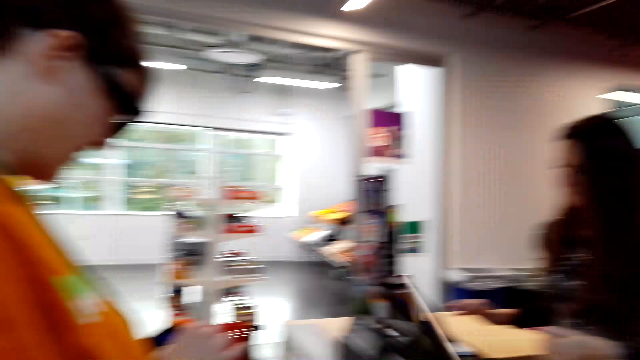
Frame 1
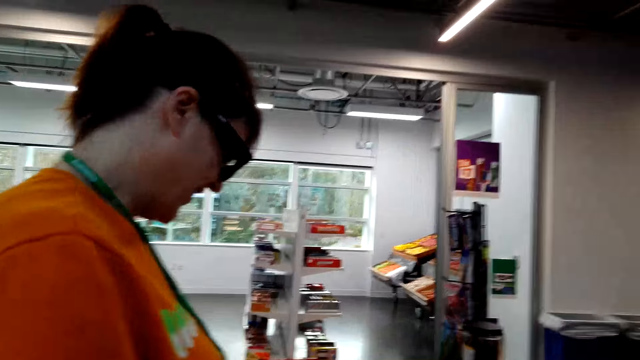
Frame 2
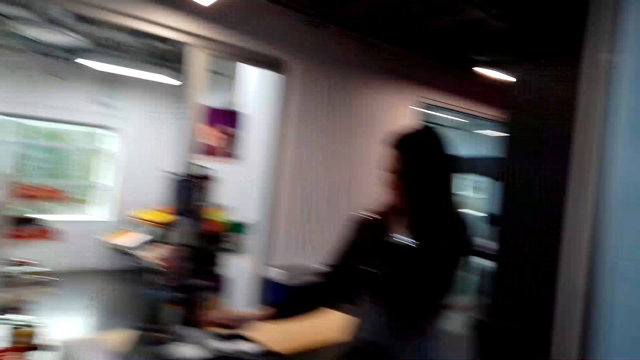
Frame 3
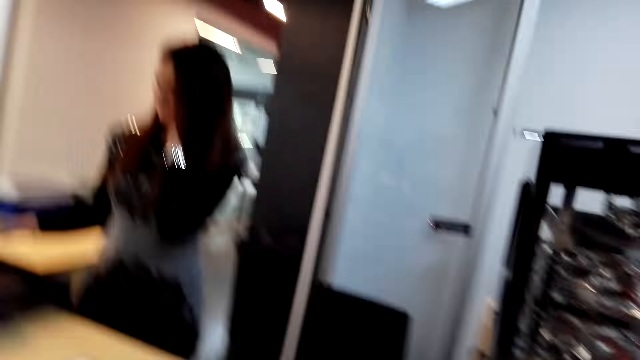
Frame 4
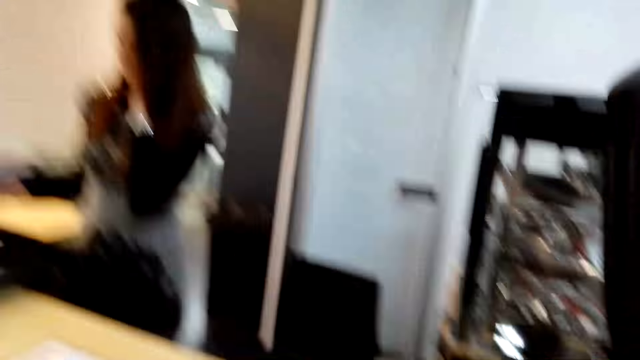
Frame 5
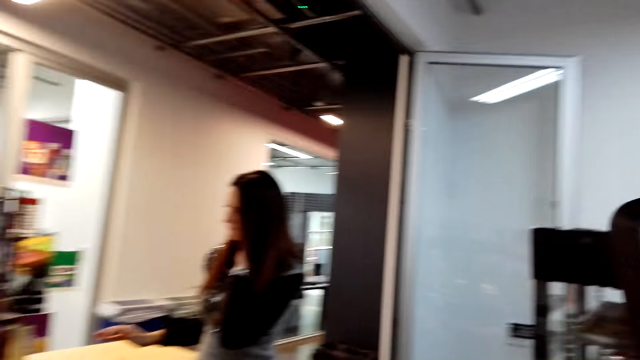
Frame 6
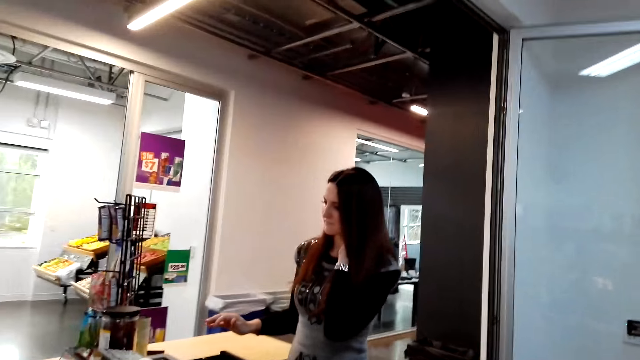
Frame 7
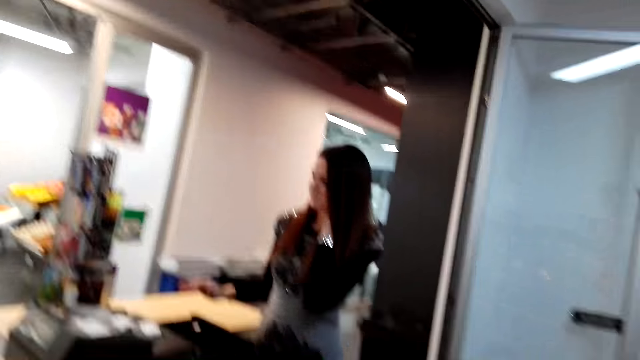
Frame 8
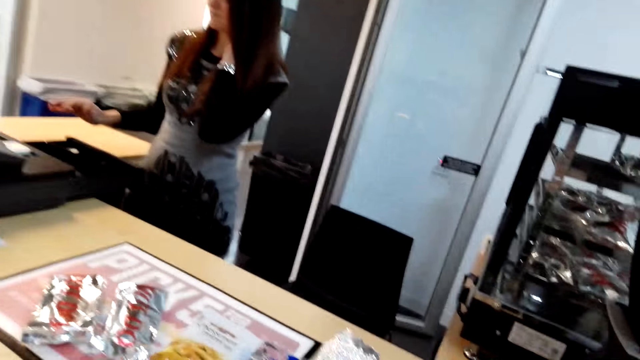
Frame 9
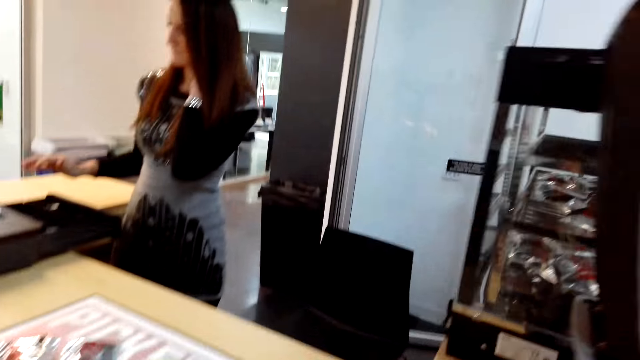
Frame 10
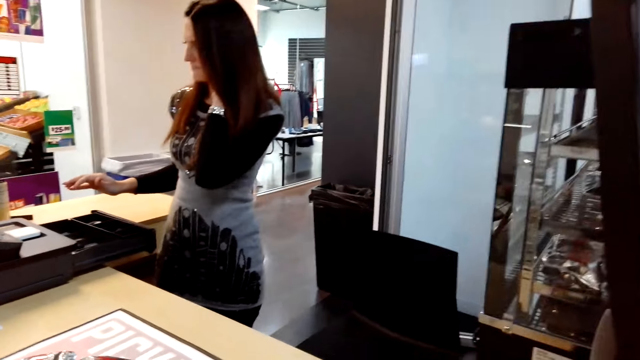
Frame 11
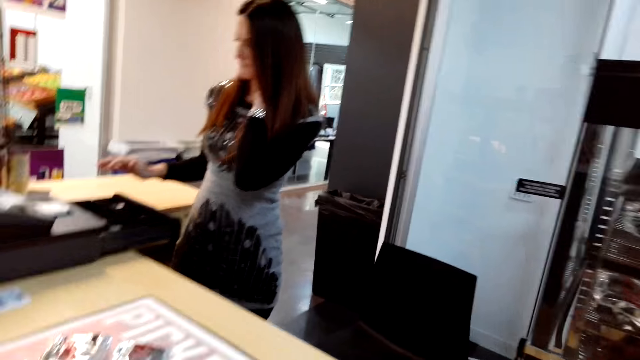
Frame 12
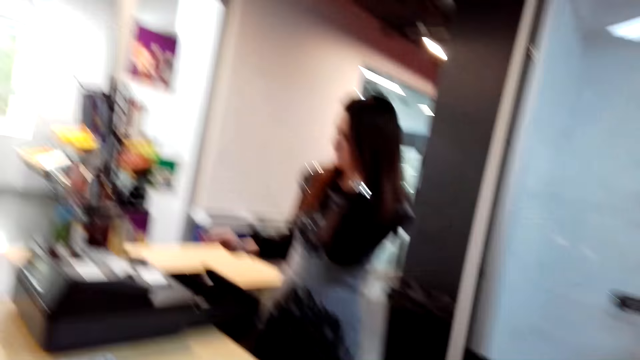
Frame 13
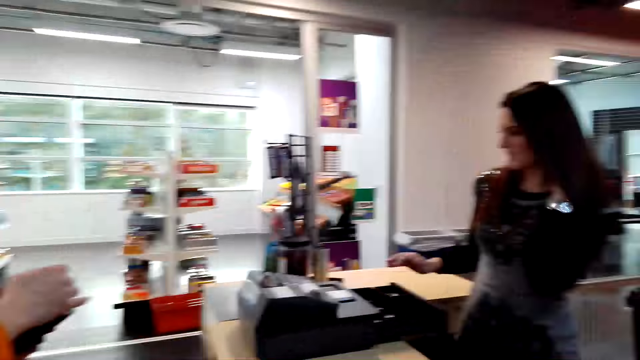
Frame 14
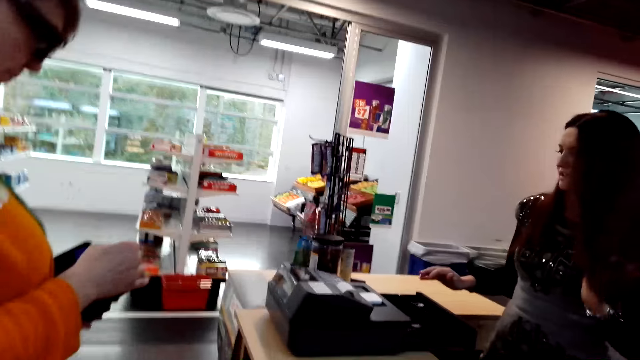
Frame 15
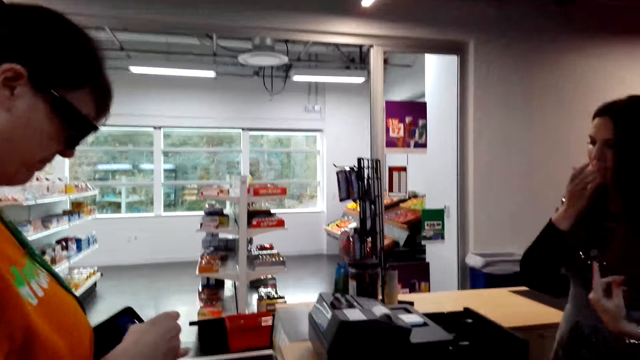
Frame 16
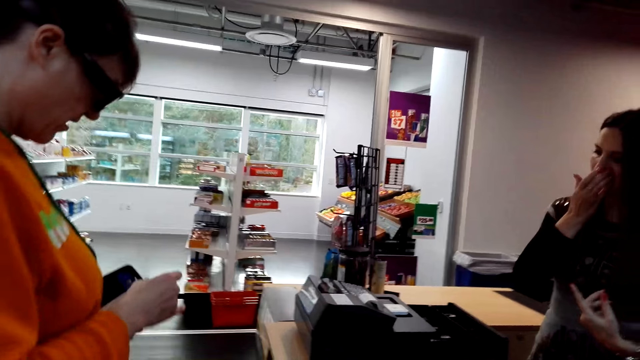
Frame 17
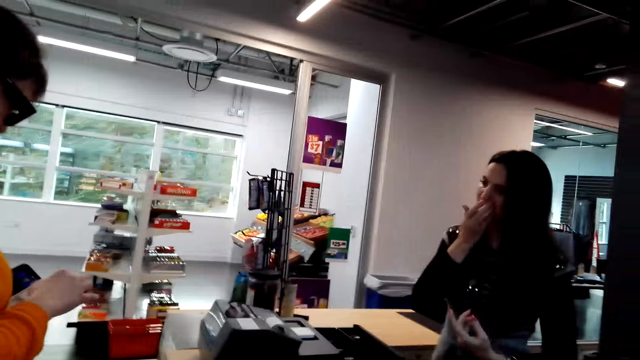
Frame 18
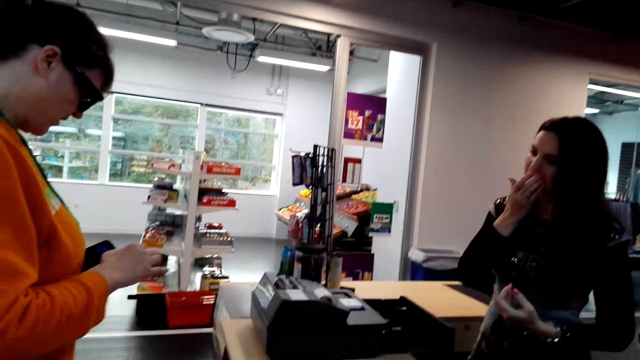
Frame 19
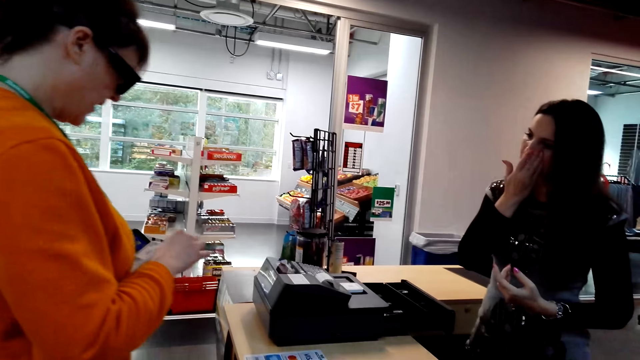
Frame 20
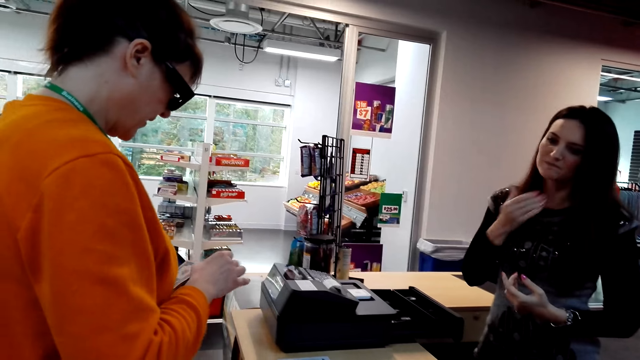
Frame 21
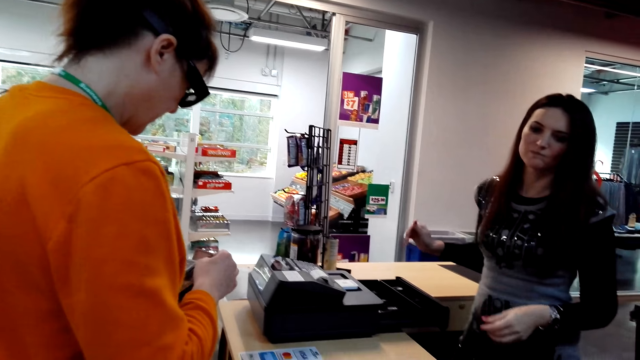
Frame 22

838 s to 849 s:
The other woman looks at the calculator. The first woman looks at her phone.

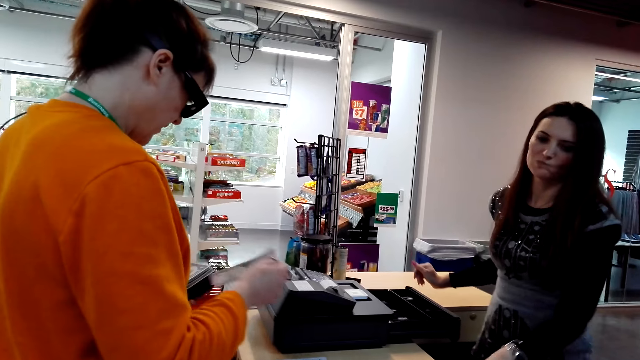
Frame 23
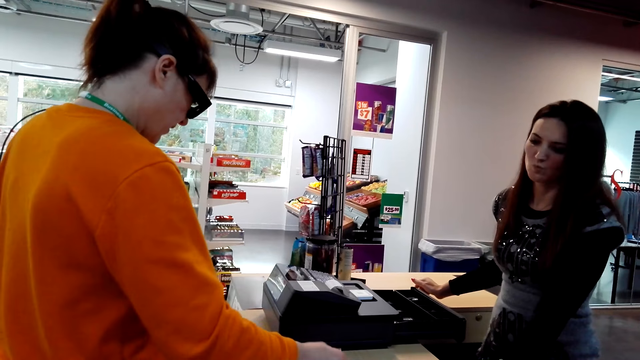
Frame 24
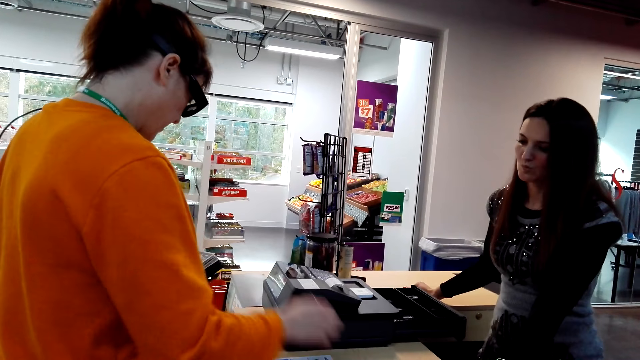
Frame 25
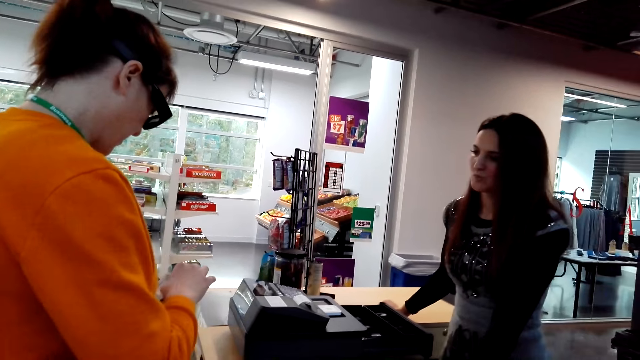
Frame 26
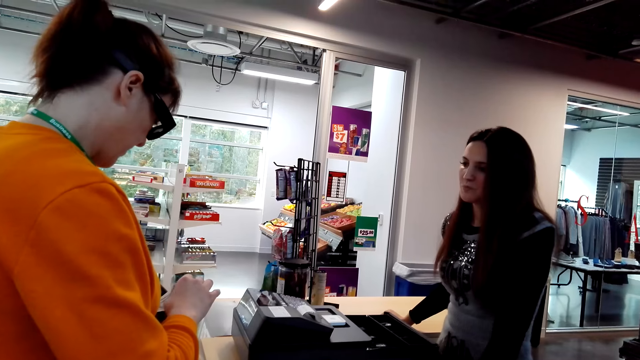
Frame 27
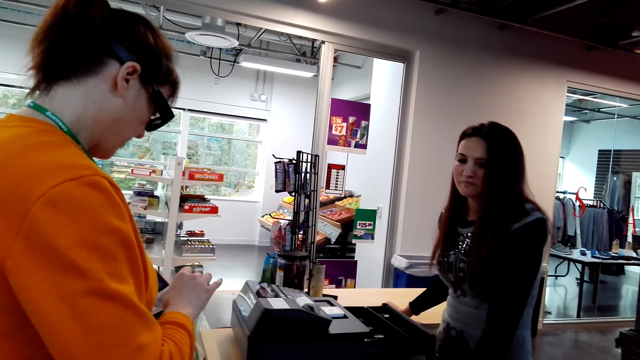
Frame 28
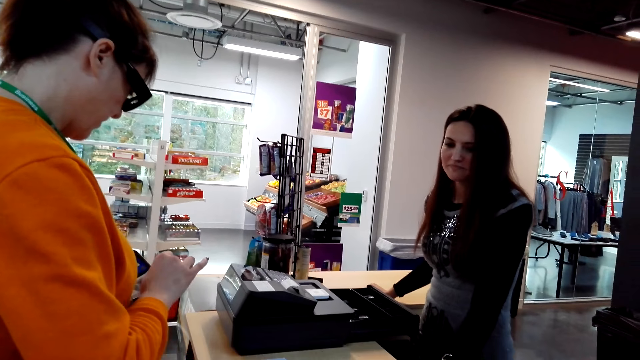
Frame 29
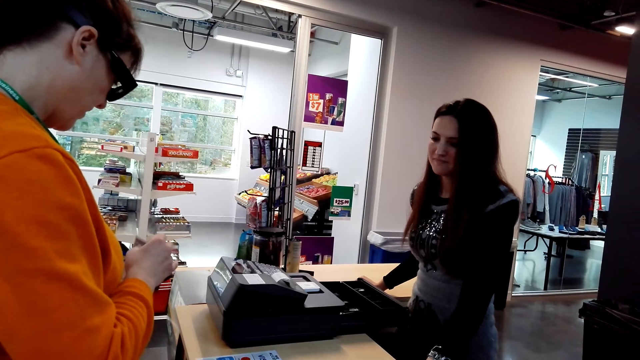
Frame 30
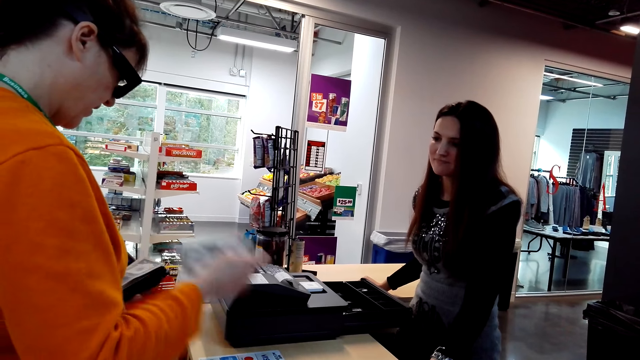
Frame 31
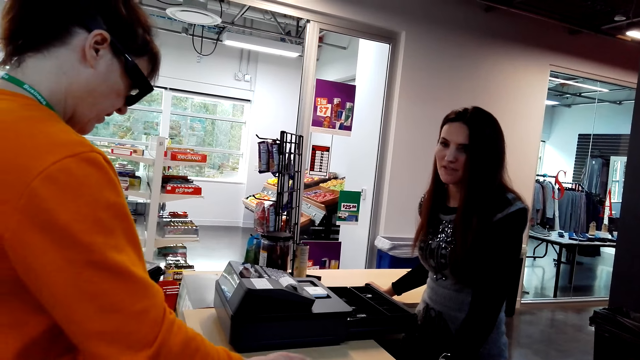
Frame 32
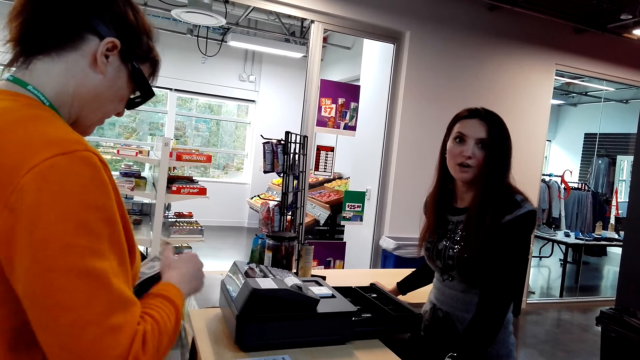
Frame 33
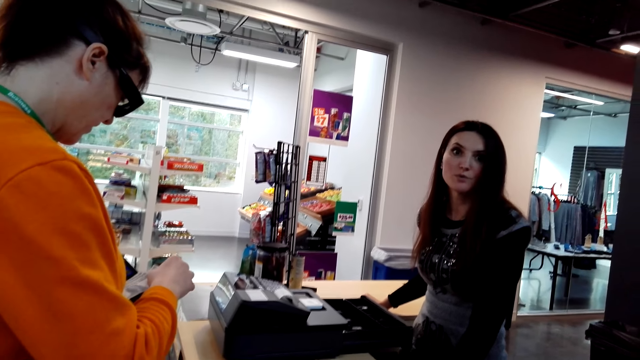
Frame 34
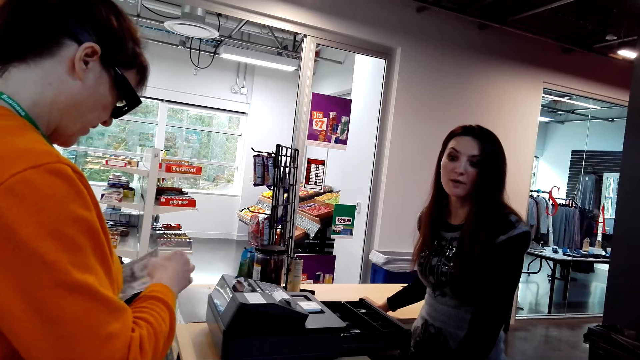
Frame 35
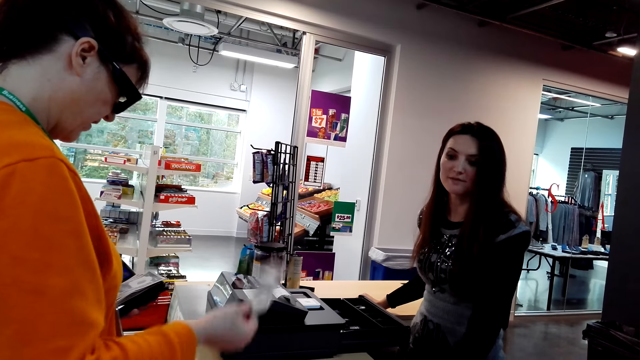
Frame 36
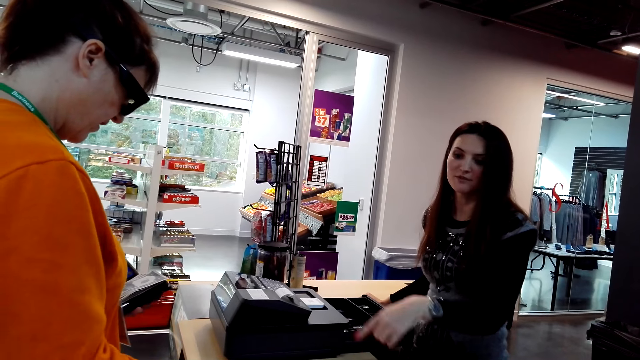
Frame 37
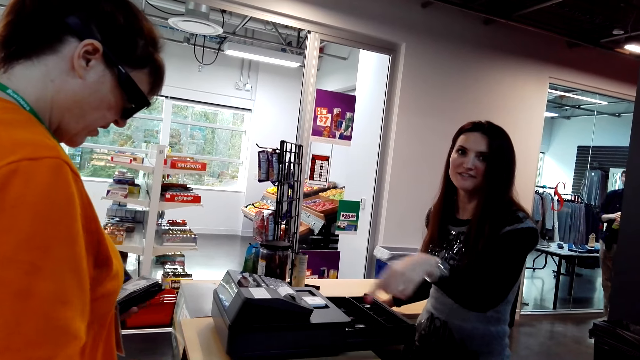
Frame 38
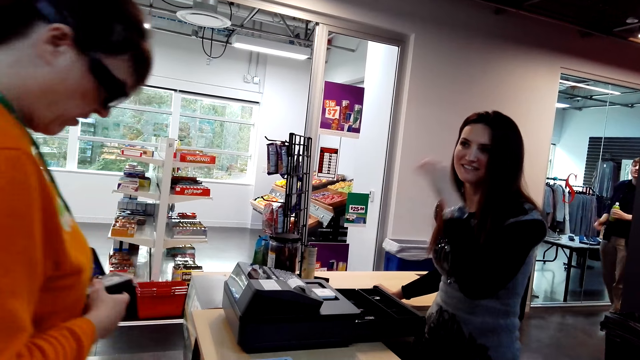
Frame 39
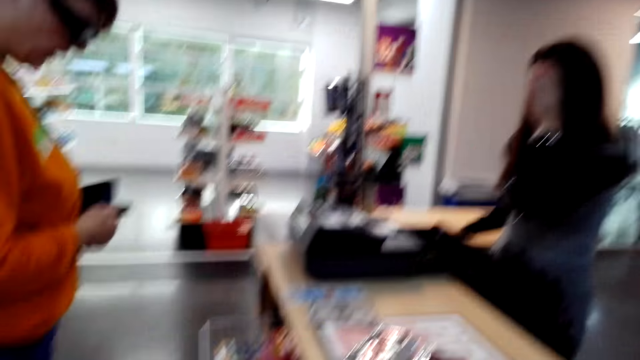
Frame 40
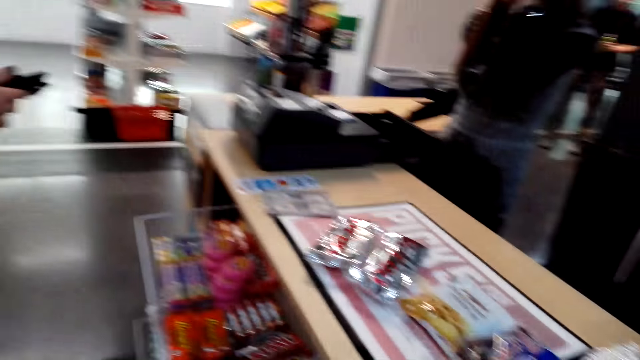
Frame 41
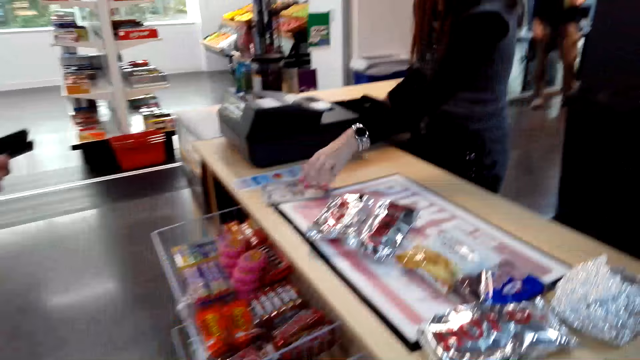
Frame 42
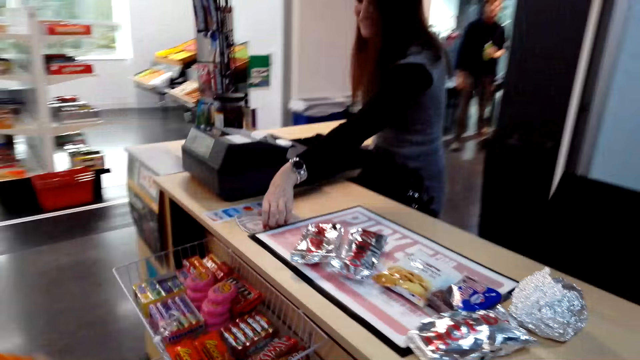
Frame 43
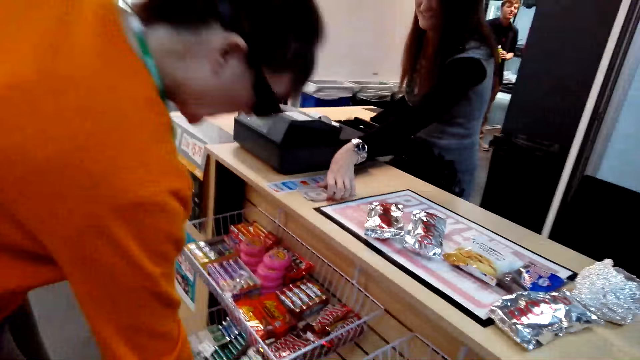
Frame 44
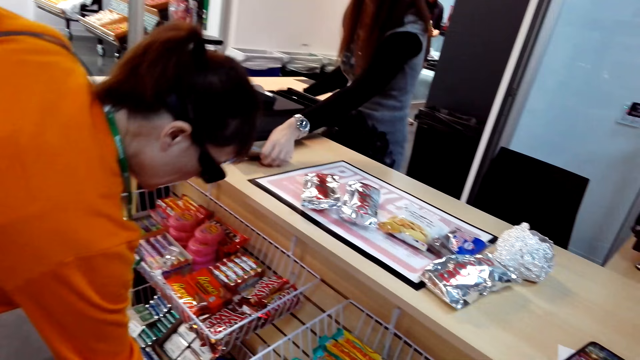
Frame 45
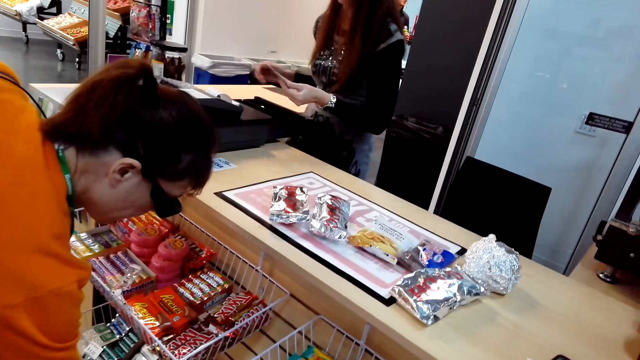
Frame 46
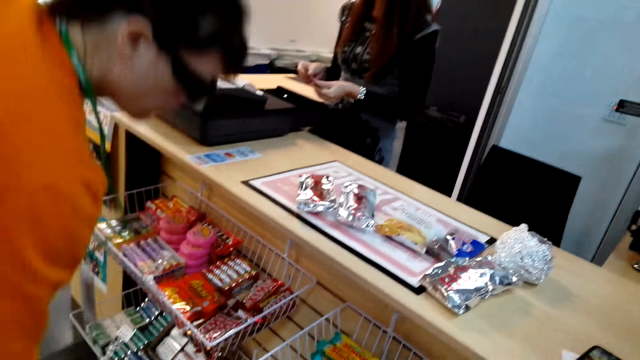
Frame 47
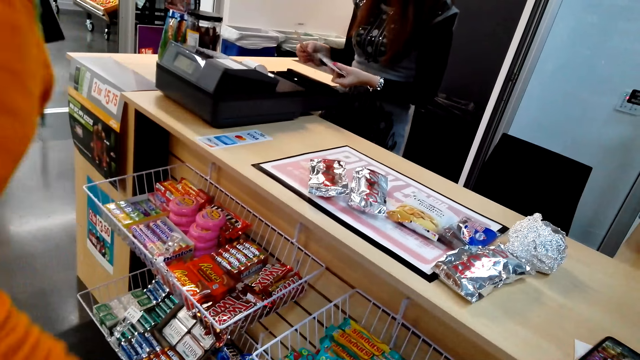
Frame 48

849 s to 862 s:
The first woman removes money from the purse. She puts down the money, picks up the money, and puts down the money. The other woman converses, points her finger, and touches her face. She takes the money from the table.
